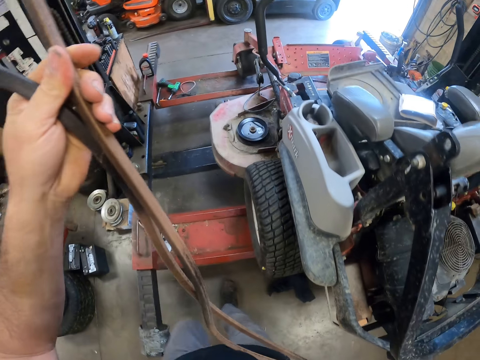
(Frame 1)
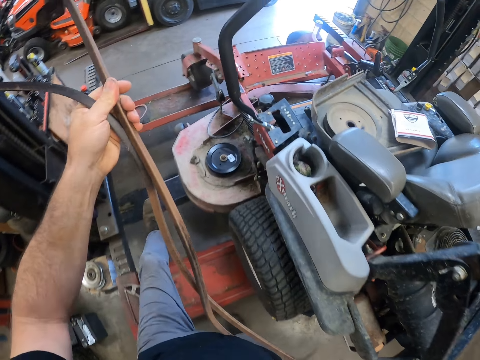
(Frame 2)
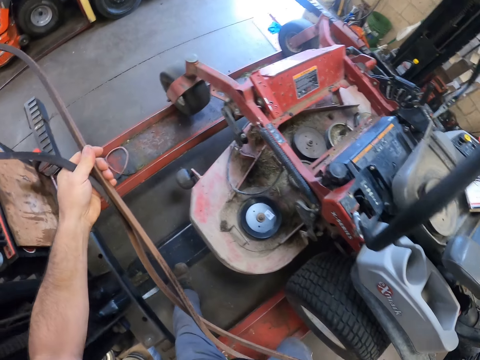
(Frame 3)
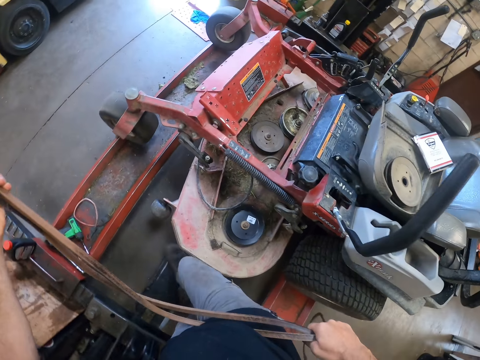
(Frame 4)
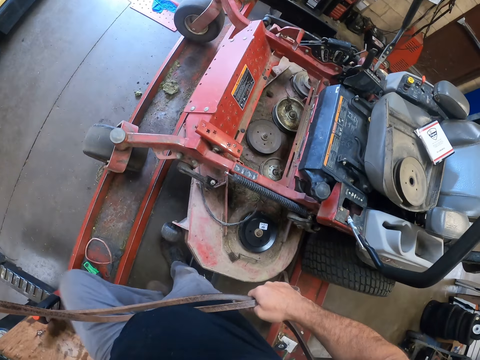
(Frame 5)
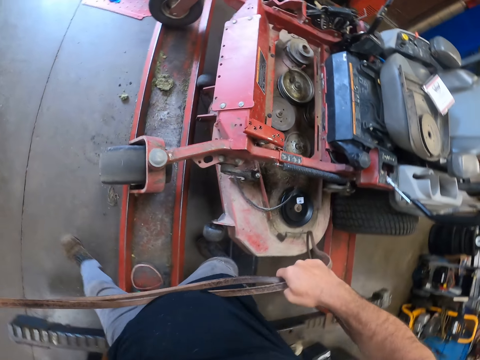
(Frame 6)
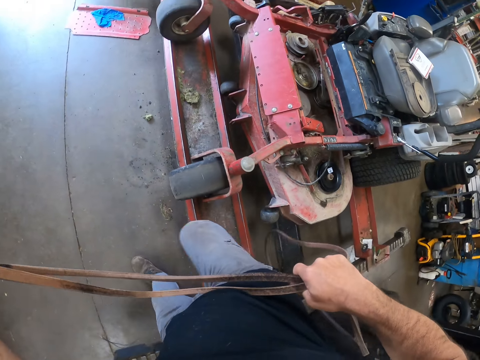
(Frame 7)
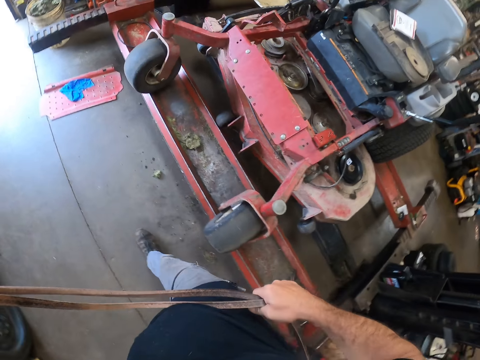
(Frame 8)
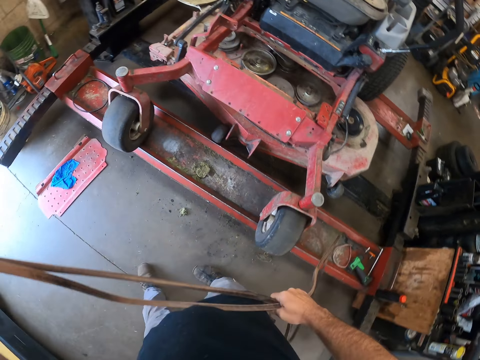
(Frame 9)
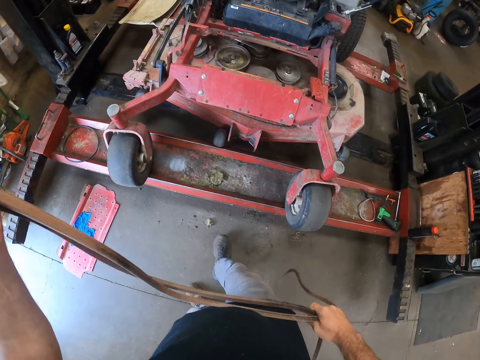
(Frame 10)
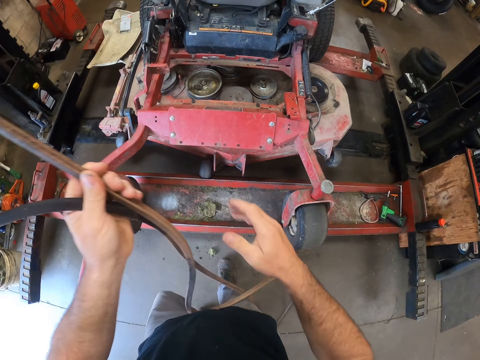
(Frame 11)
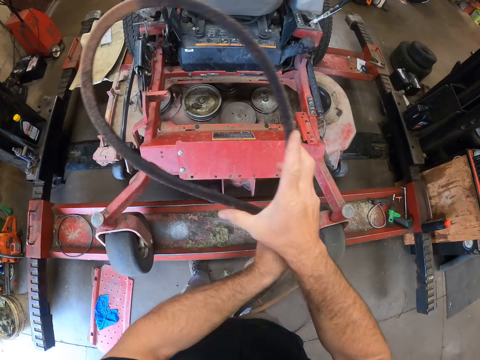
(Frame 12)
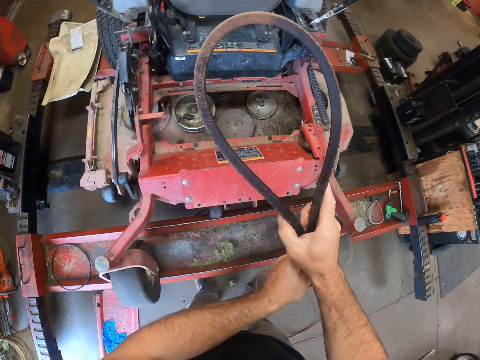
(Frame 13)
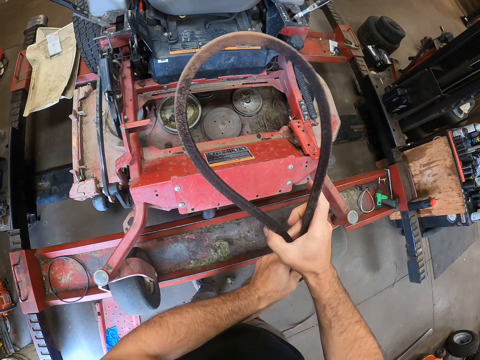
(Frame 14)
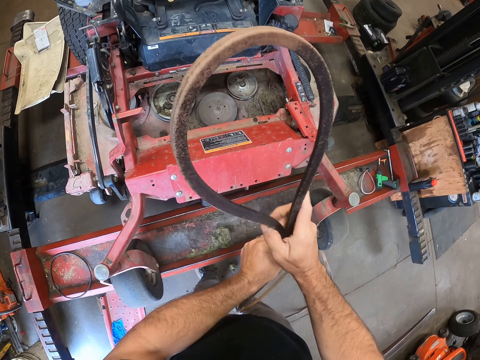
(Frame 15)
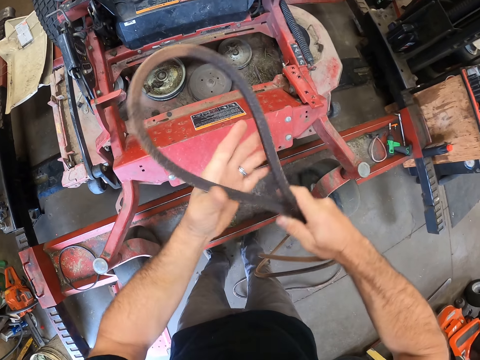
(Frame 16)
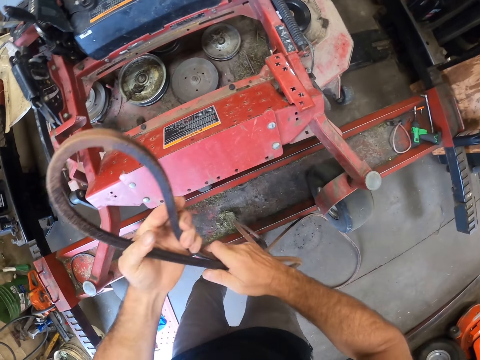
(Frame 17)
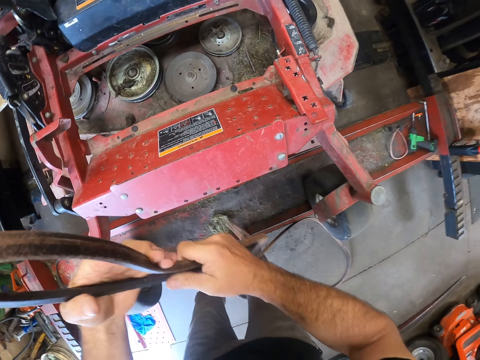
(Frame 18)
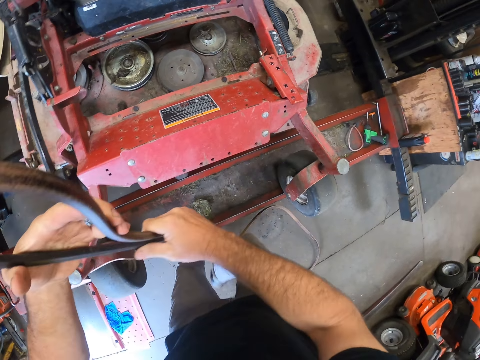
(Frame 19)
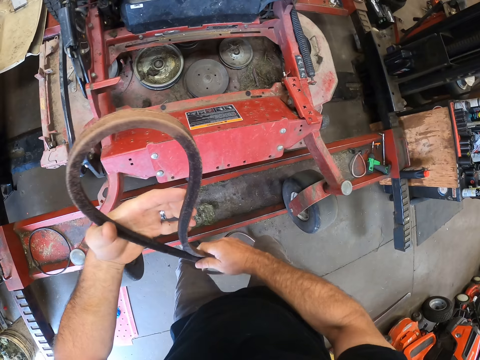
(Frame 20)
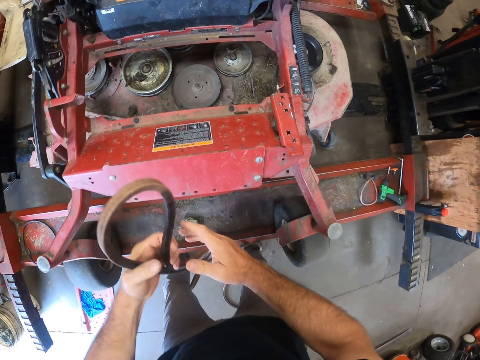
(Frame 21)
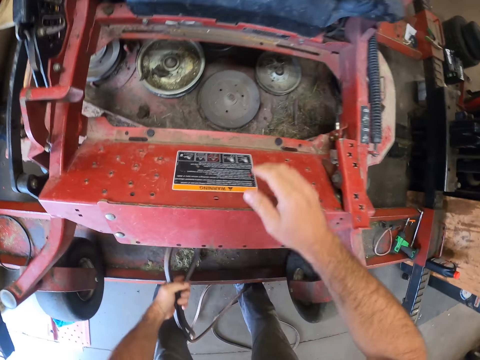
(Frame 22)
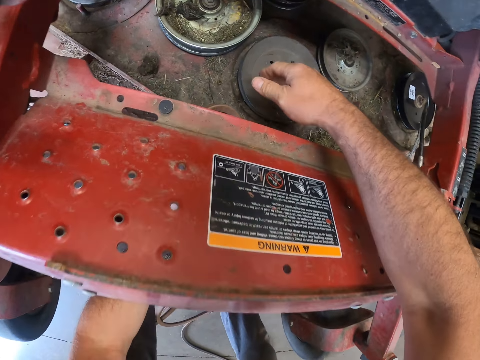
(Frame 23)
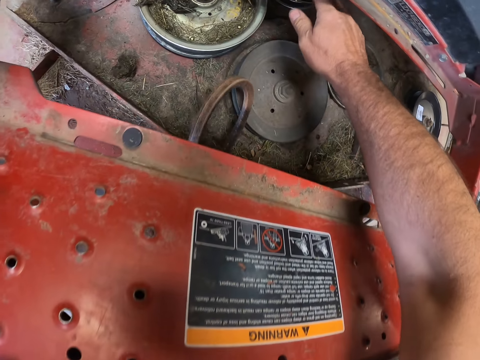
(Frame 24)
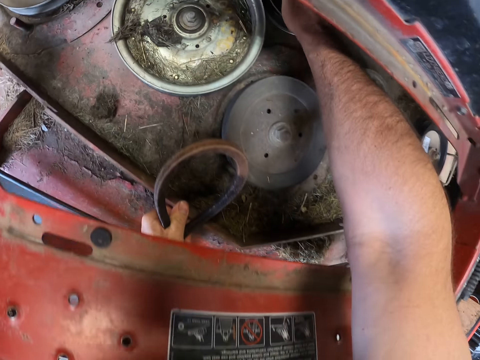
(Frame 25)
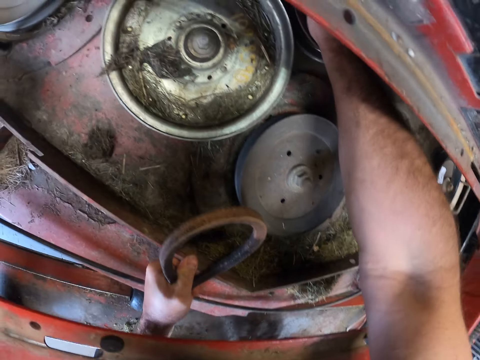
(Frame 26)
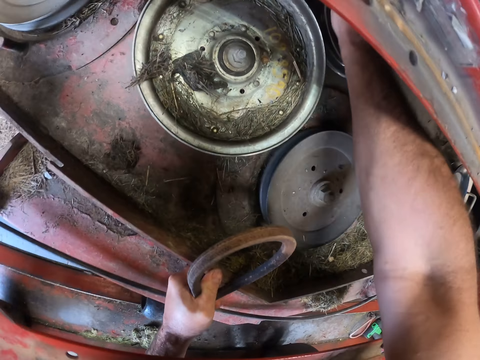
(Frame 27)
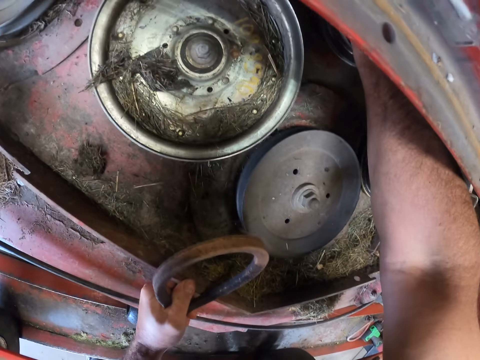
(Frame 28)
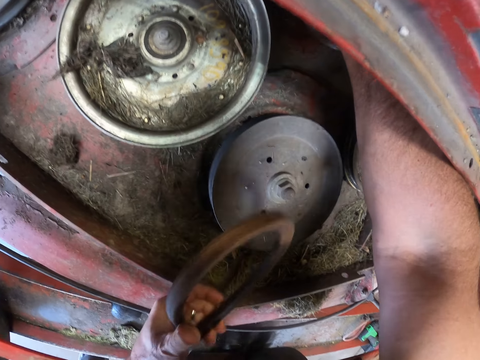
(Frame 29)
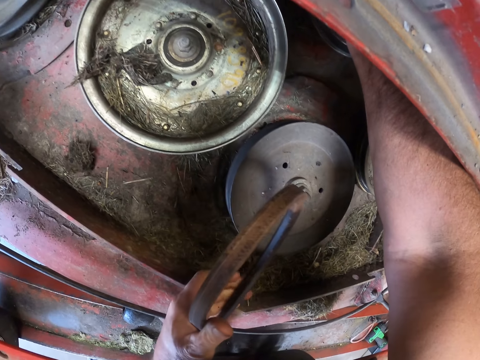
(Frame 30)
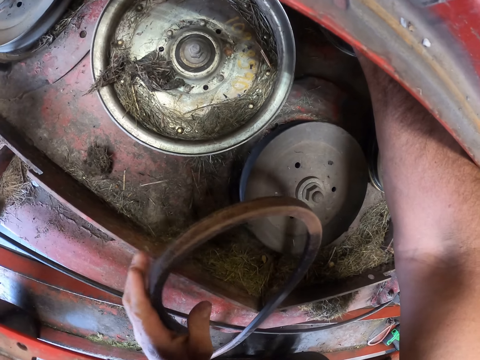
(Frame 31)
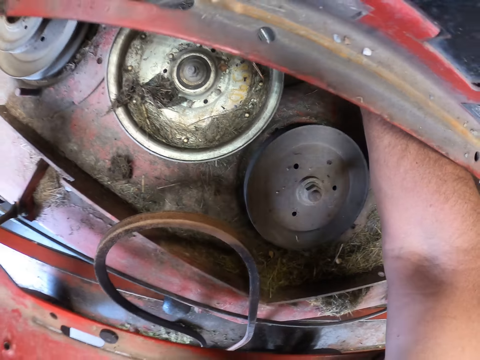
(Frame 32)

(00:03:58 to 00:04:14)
The camera wearer inserts the deck belt into the lawn mower. They check the lawn mower.

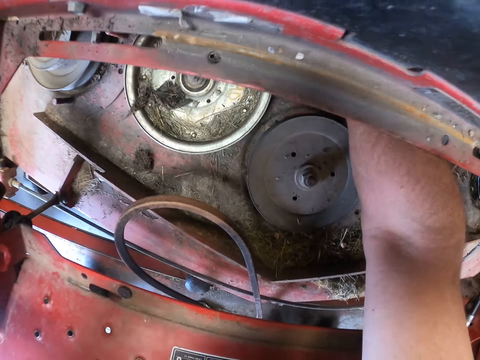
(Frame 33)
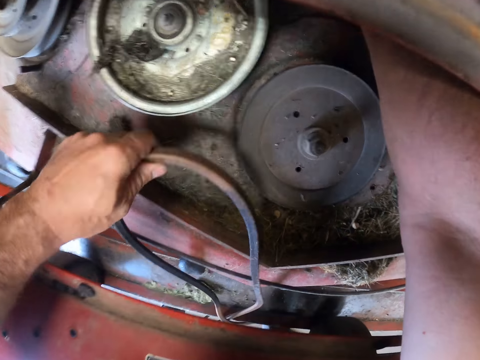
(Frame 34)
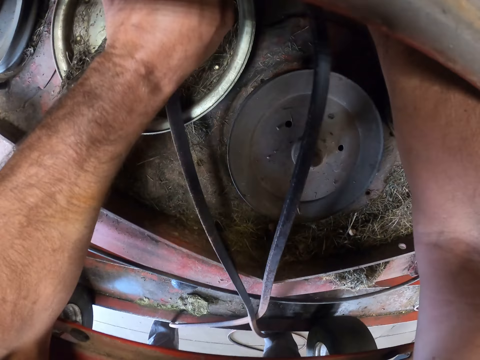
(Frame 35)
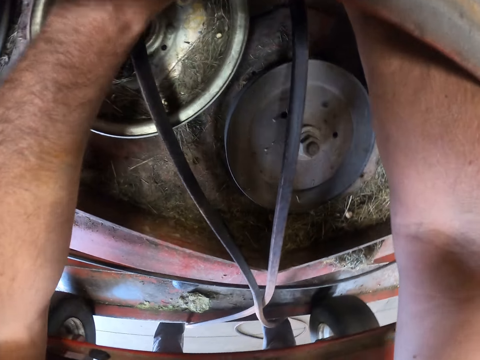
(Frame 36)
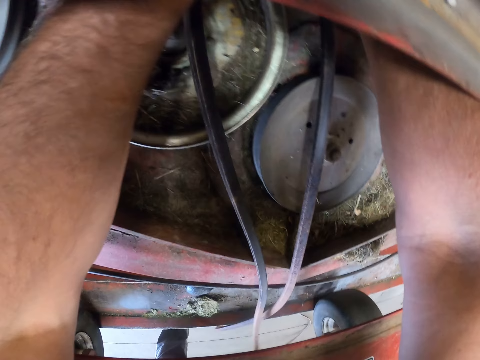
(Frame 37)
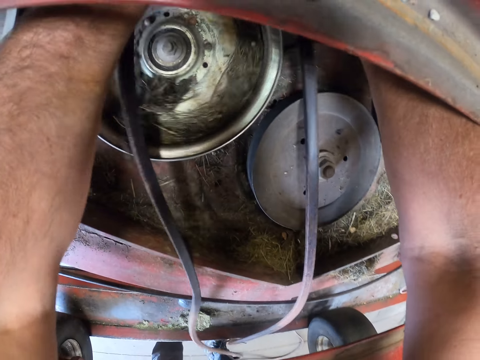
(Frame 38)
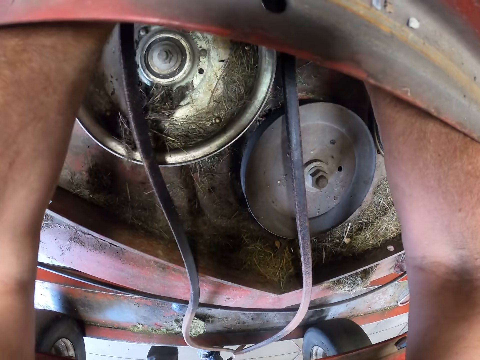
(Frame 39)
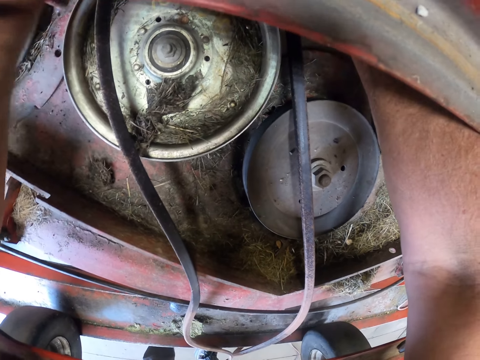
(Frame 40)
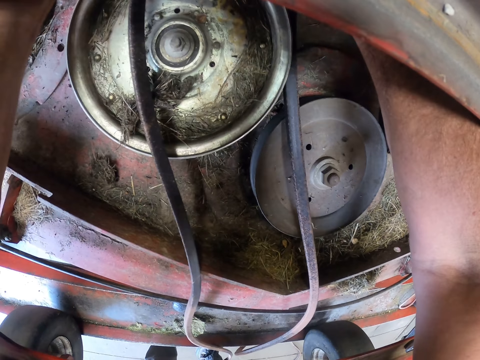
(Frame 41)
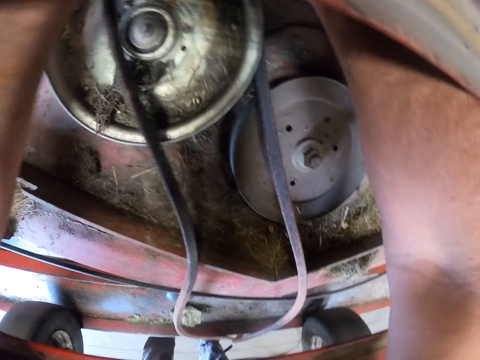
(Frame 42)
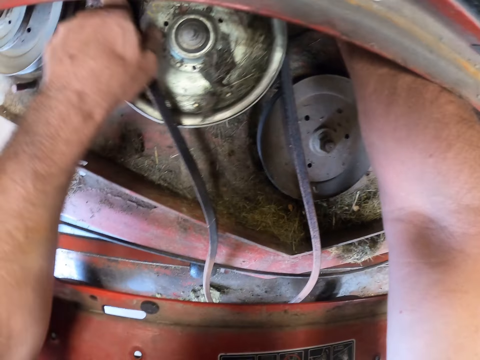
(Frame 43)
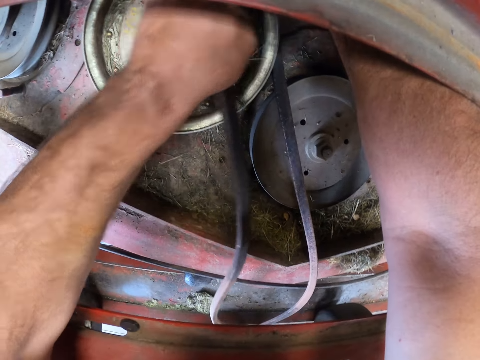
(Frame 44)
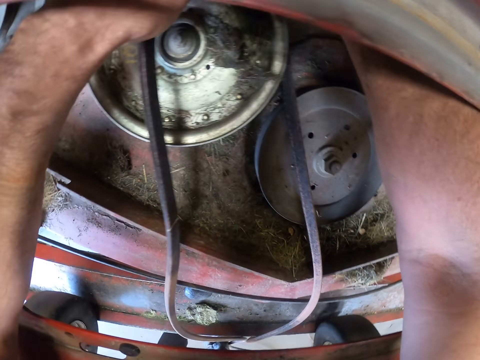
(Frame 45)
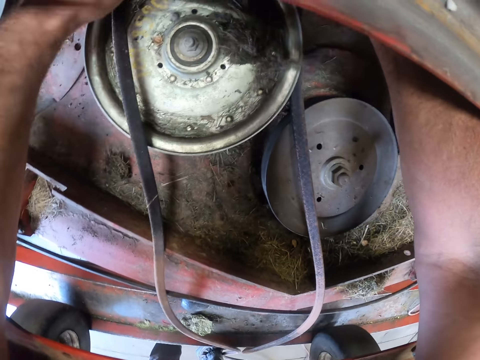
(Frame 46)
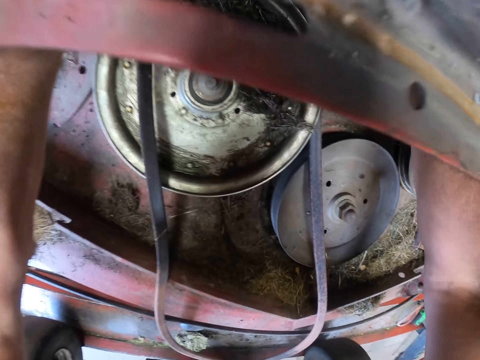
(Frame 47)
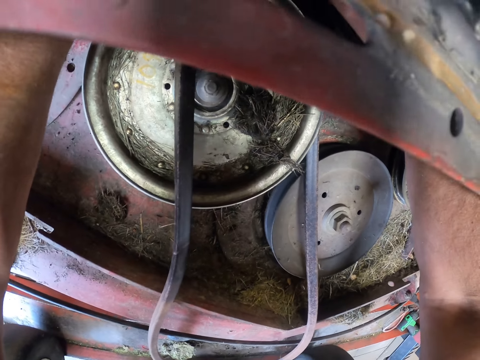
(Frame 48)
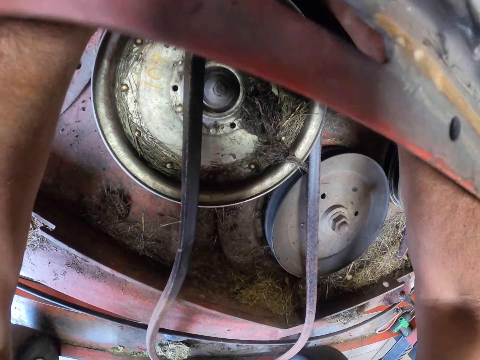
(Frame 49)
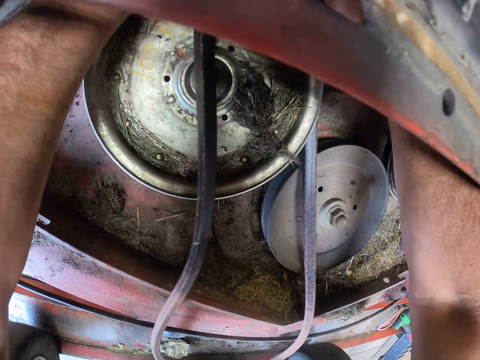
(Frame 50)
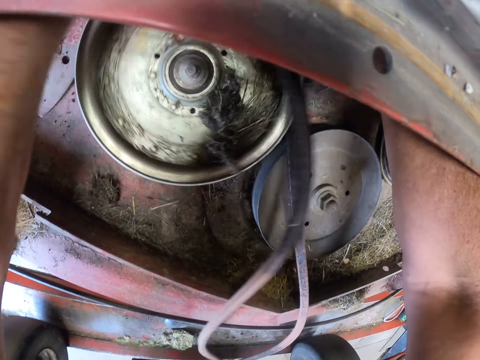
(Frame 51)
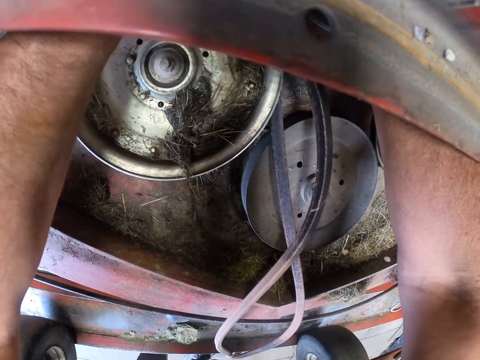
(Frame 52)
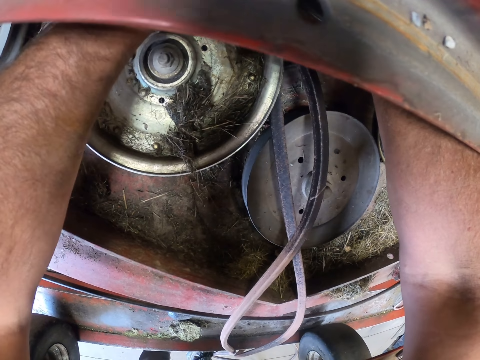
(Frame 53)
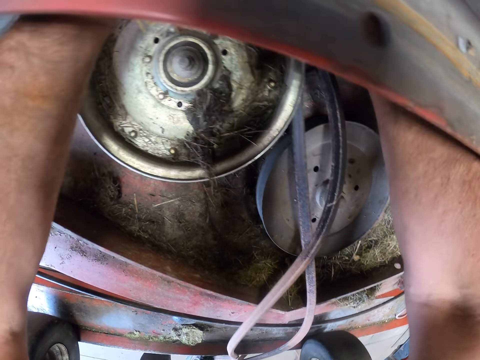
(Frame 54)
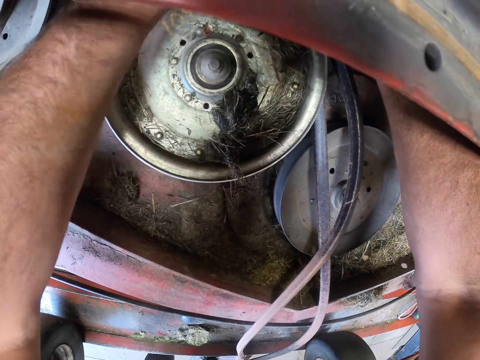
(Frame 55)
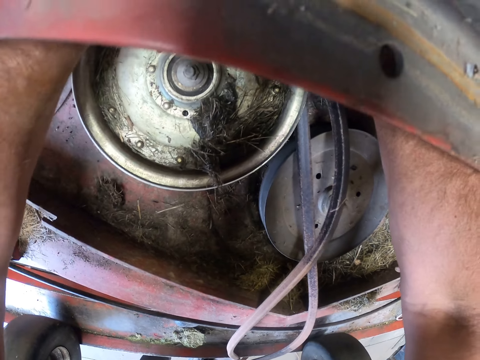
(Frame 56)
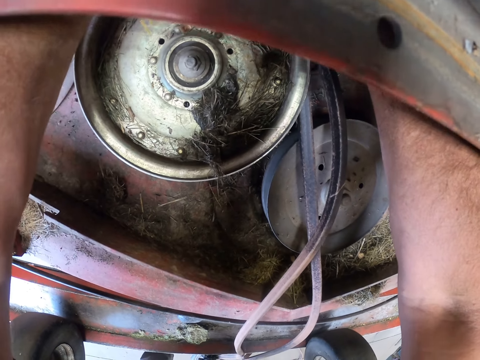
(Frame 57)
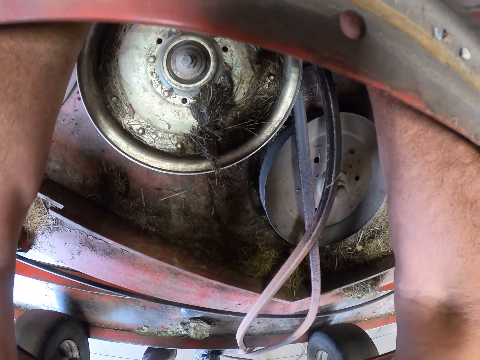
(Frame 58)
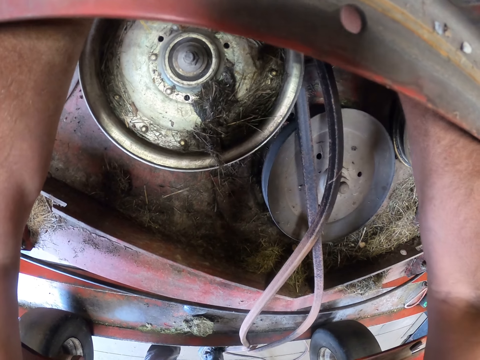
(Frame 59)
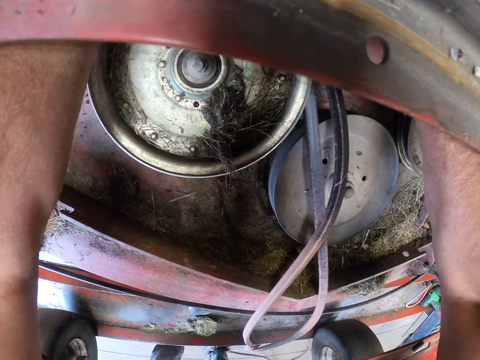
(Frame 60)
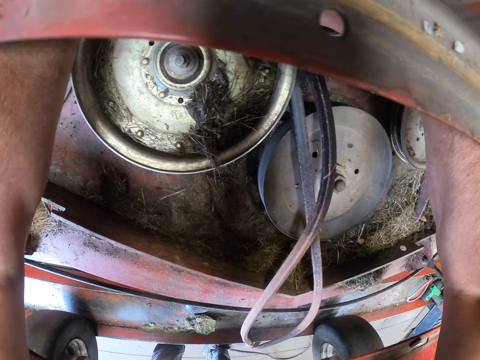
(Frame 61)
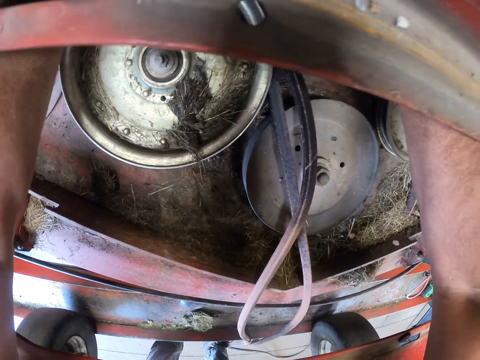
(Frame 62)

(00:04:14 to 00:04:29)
The camera wearer fixes the rubber belt inside the rotor blade of the mower. They insert the deck belt into the lawn mower.
